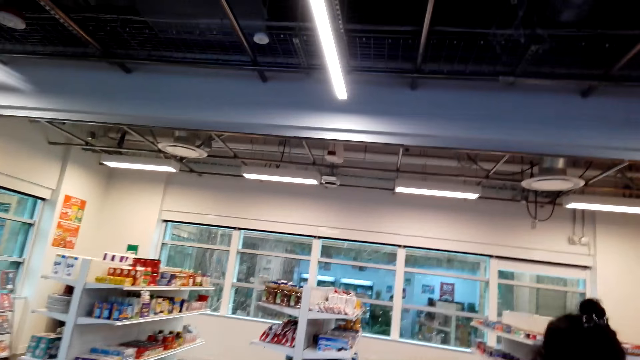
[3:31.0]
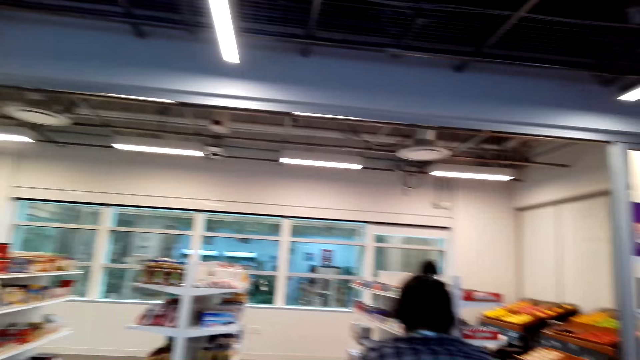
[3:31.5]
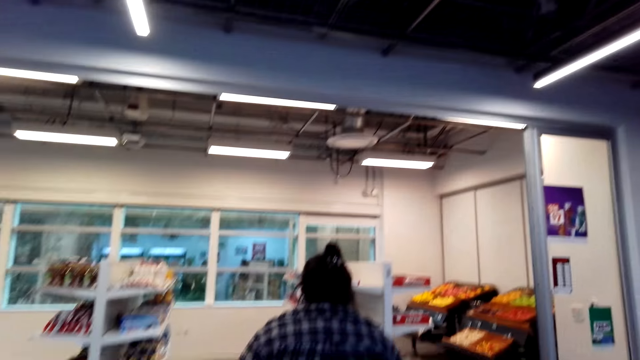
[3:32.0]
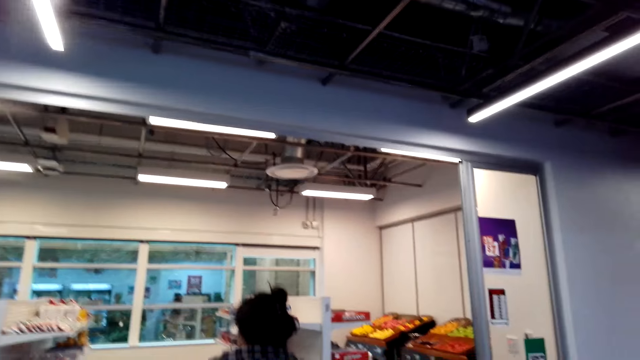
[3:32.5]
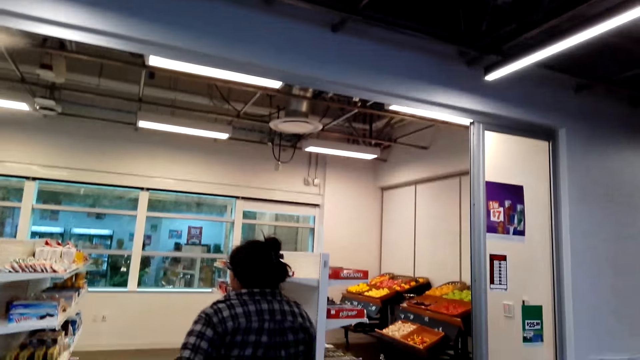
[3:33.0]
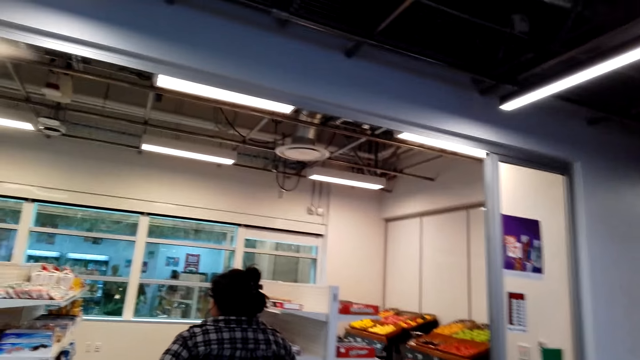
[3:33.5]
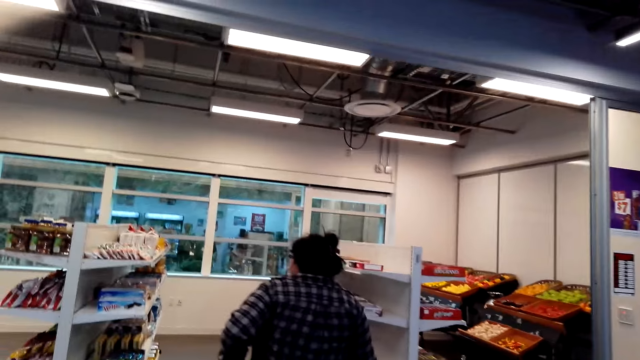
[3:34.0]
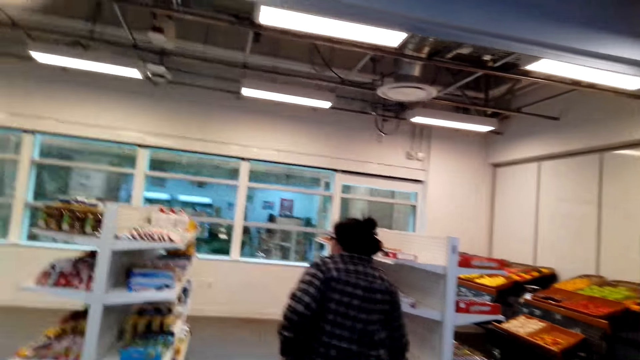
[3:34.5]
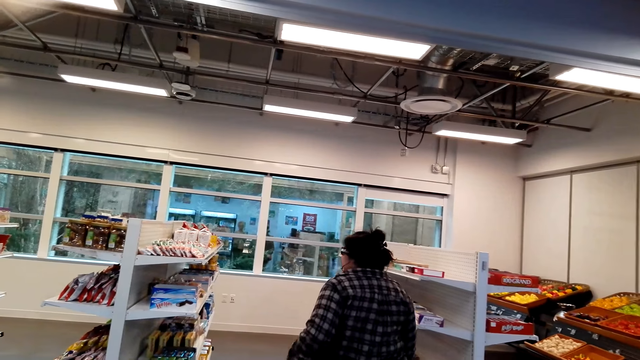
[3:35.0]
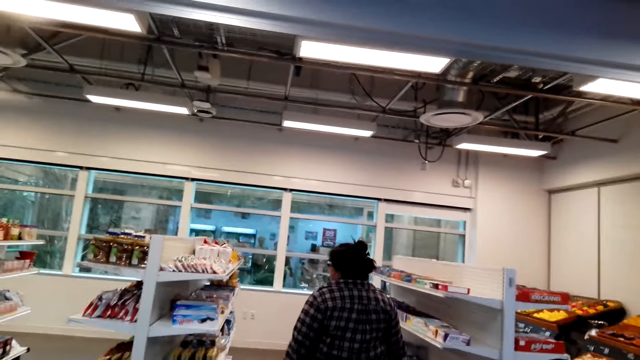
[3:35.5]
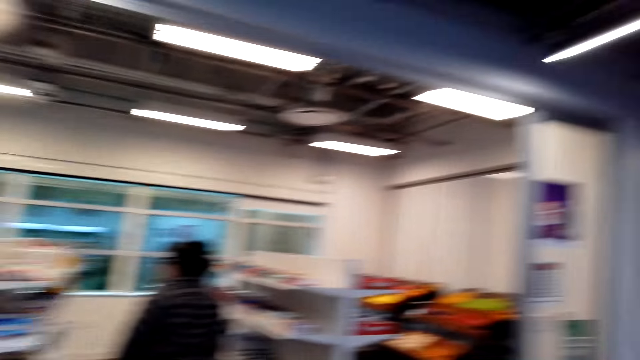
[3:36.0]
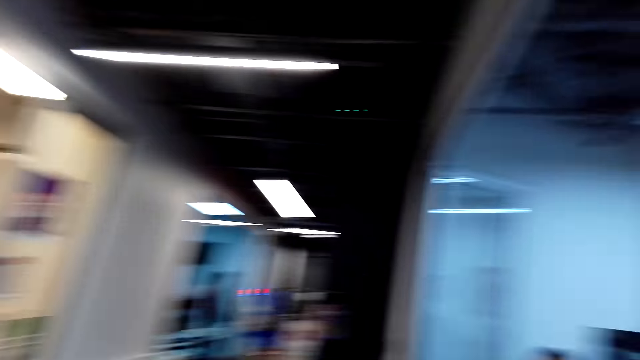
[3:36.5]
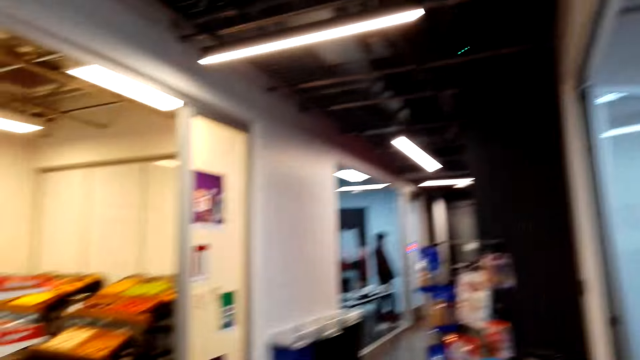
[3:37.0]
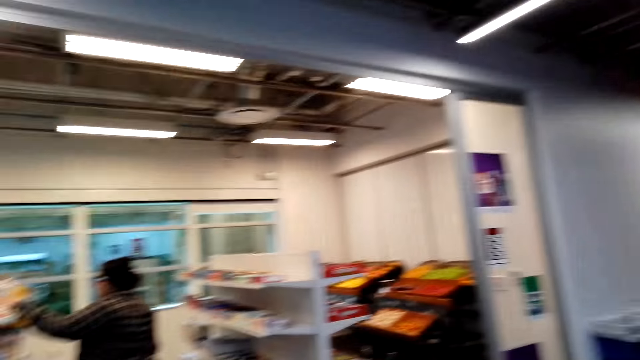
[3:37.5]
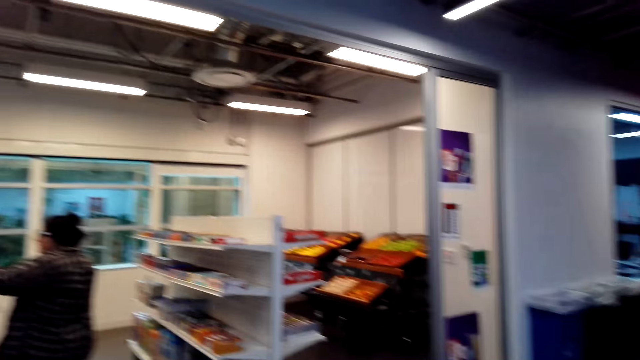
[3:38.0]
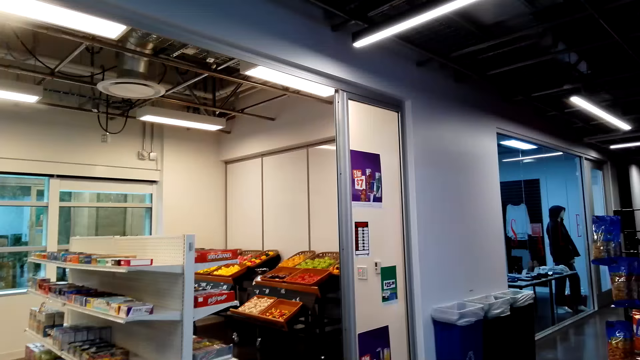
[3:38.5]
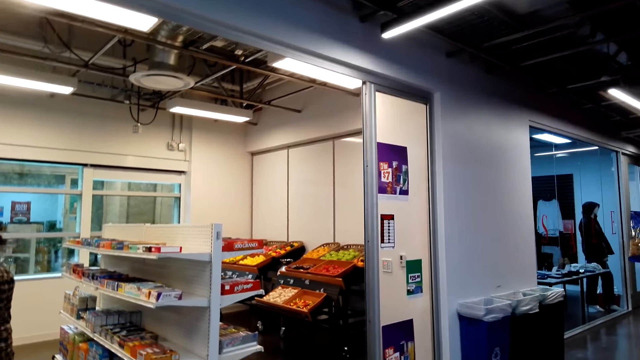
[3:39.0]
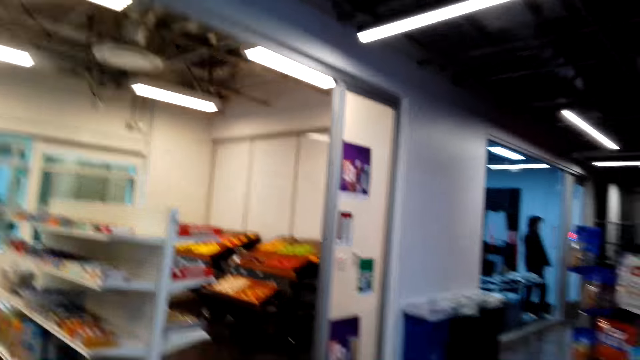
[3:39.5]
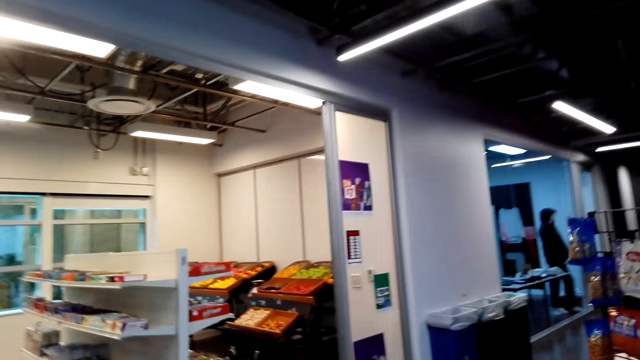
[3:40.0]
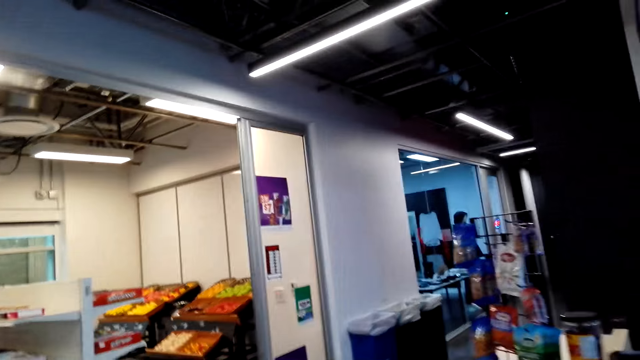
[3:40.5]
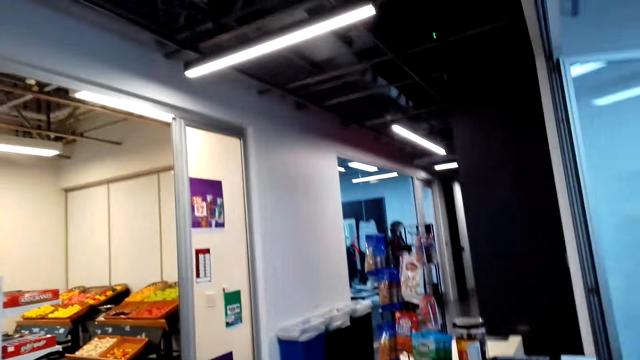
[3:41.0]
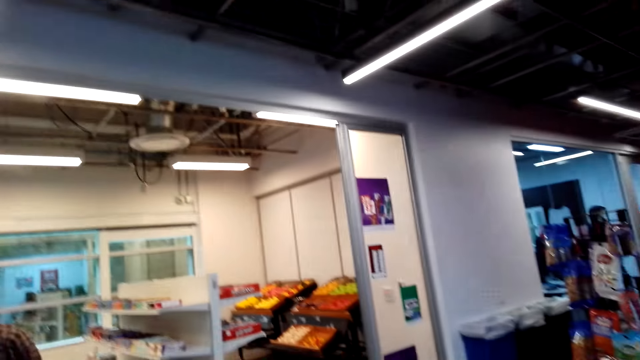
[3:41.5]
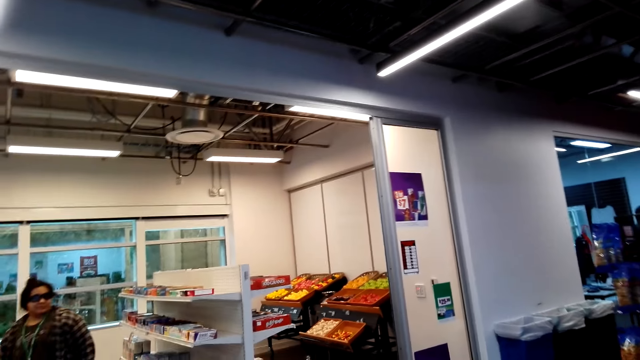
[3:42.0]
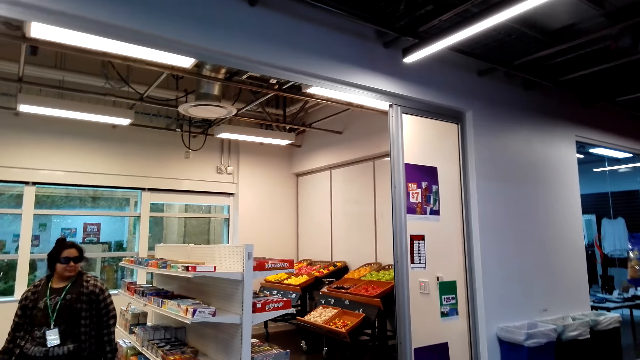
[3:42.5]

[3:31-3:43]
The camera wearer walks along the supermarket aisle. They look around.

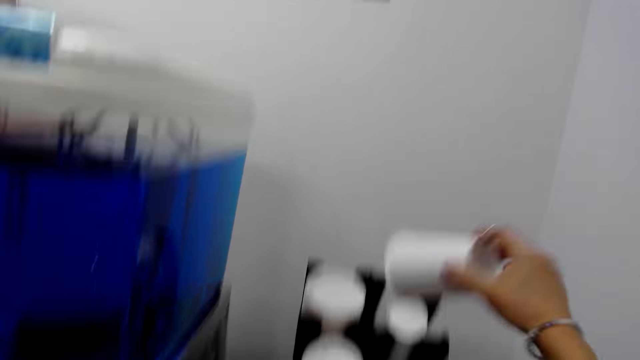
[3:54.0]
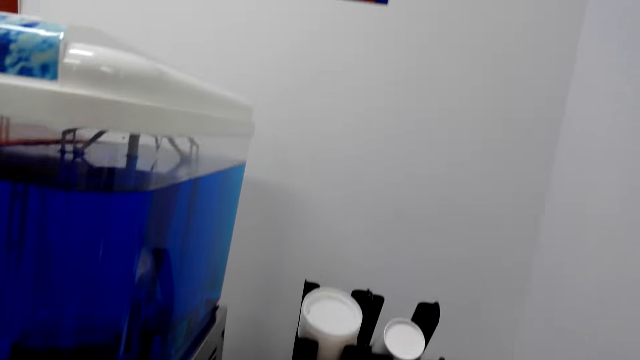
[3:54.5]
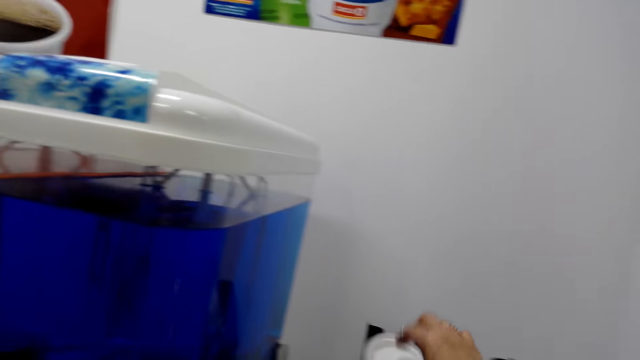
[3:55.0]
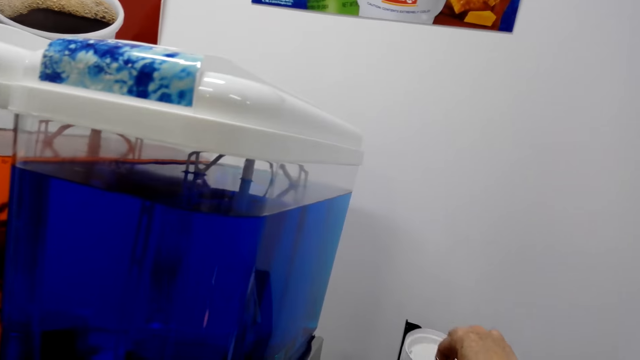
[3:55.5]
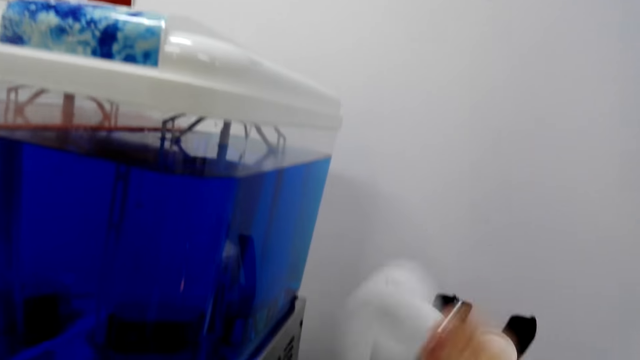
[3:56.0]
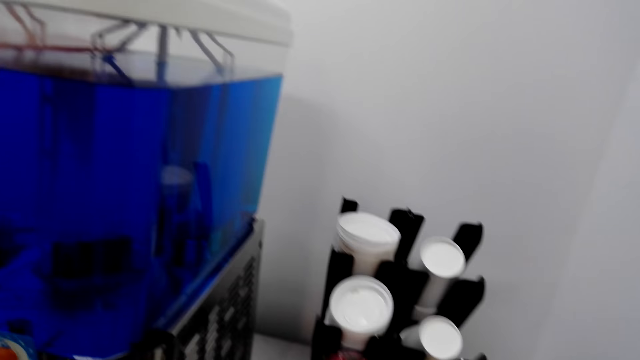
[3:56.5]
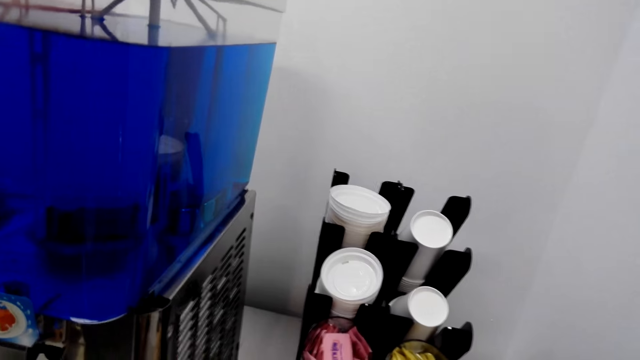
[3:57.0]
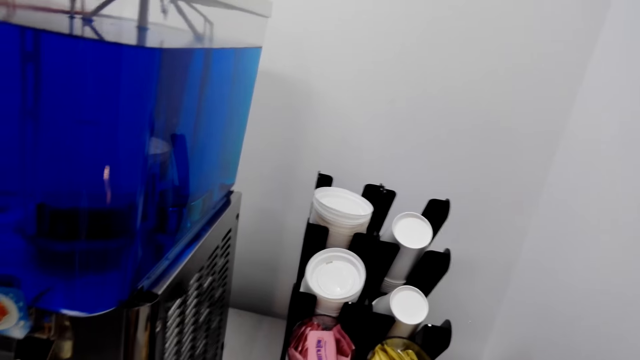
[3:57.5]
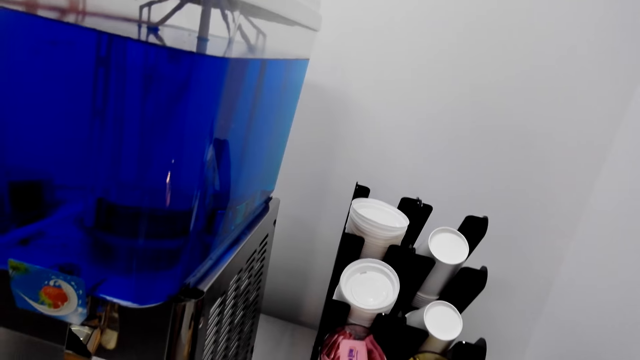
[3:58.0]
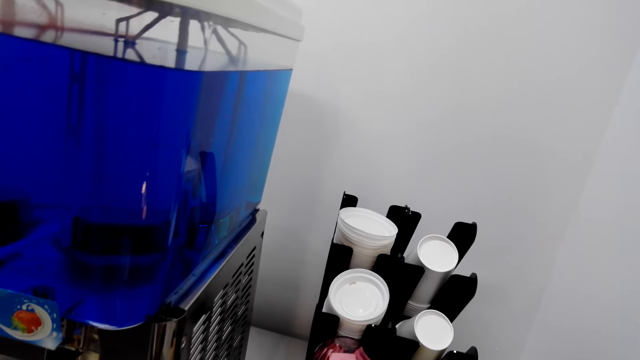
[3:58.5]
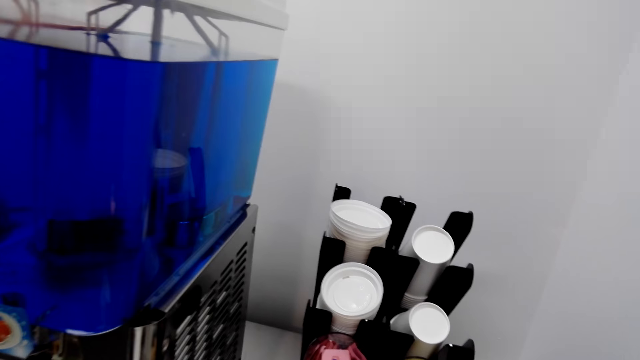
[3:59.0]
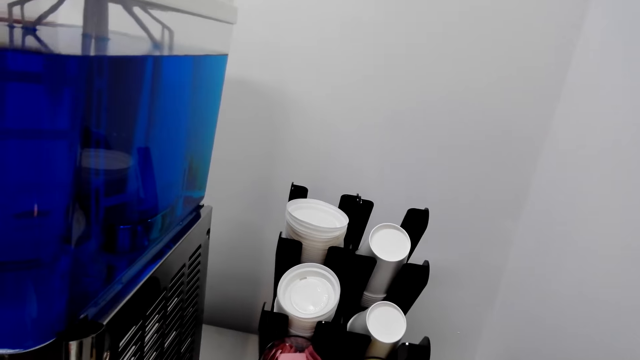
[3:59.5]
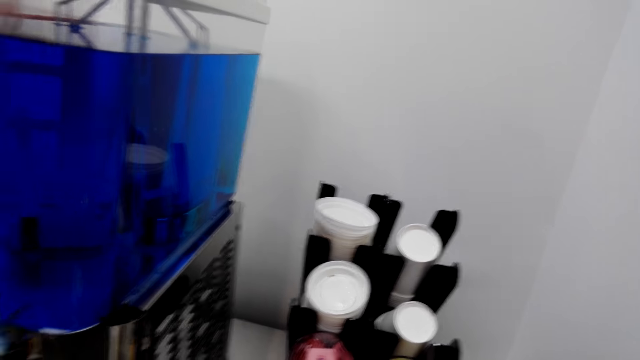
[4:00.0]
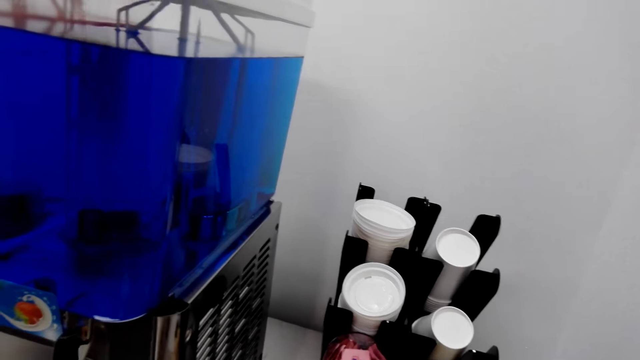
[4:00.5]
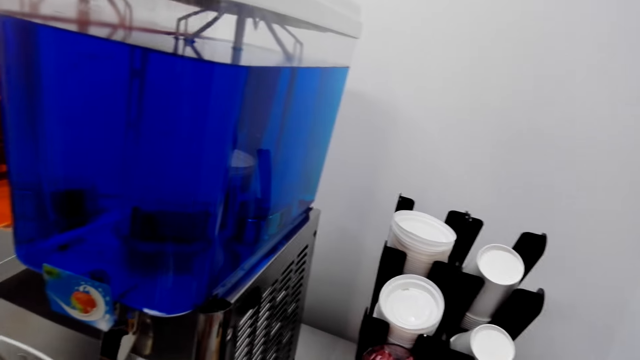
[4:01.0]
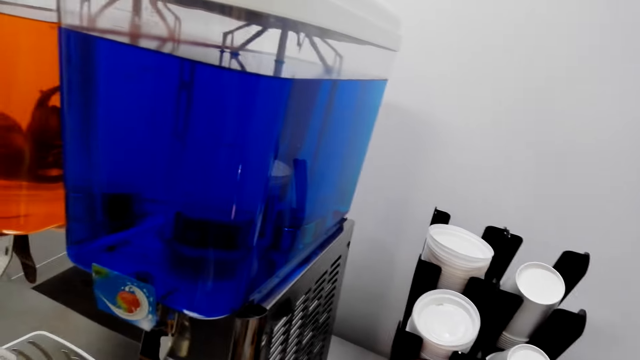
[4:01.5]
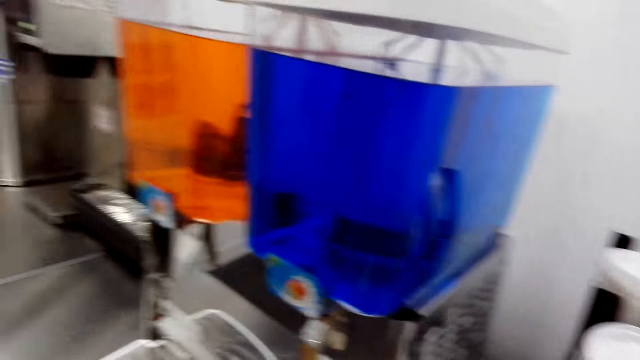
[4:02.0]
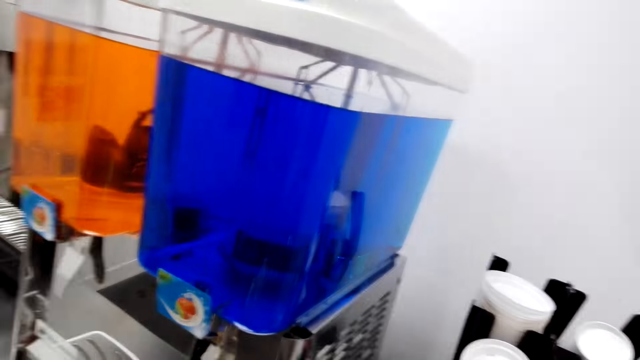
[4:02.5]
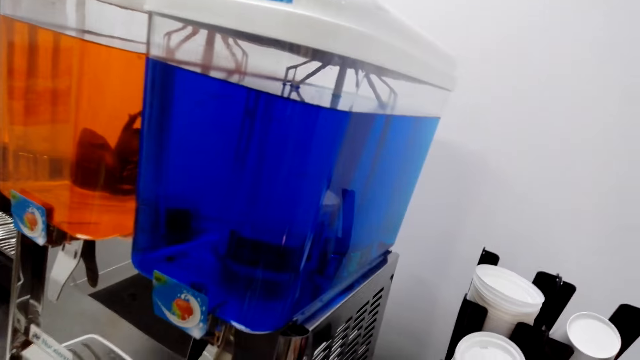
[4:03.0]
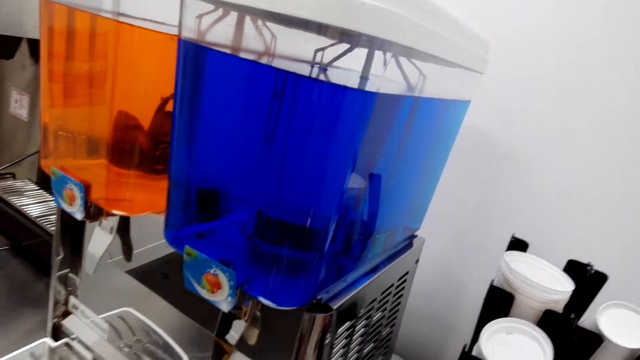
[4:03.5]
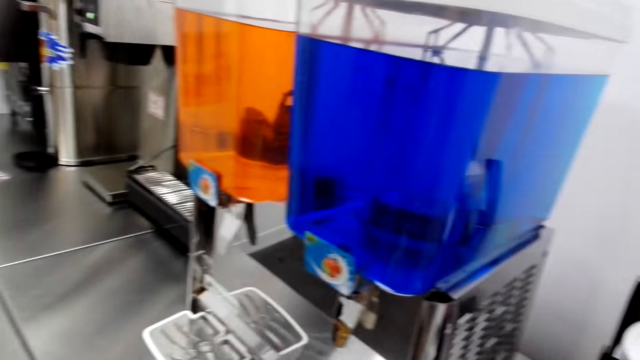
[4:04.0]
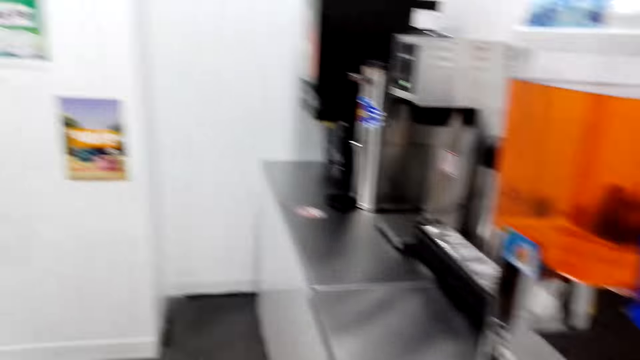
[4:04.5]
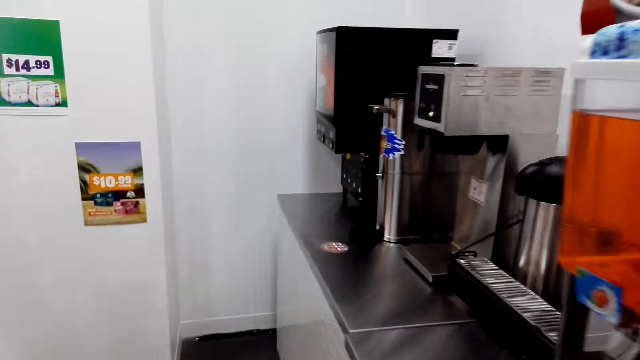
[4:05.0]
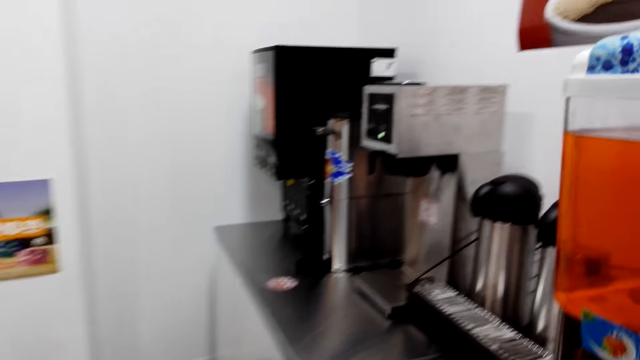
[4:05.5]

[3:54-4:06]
The camera wearer picks up a cup with her right hand. She picks up a lid with her right hand.
